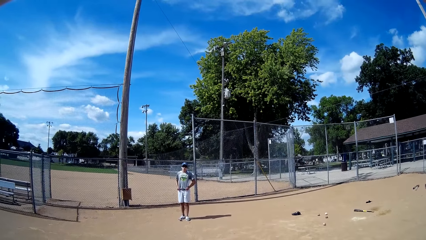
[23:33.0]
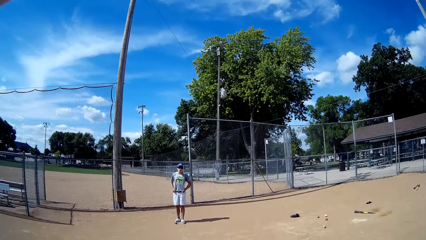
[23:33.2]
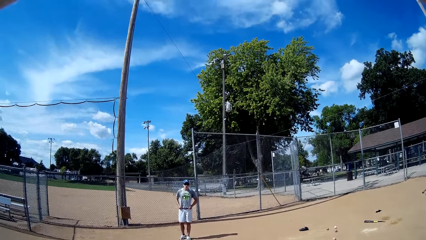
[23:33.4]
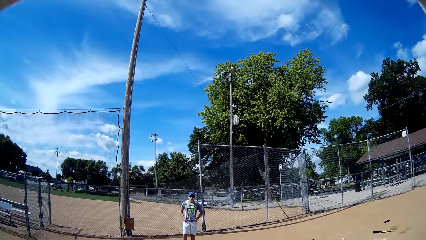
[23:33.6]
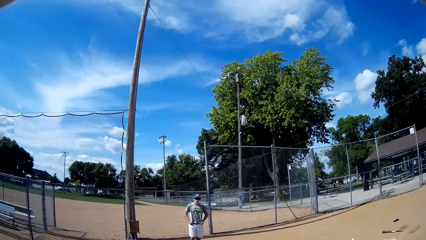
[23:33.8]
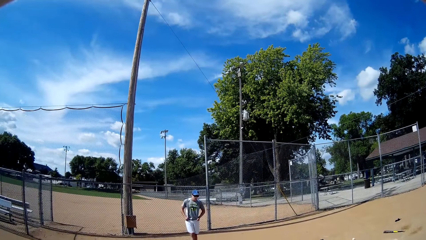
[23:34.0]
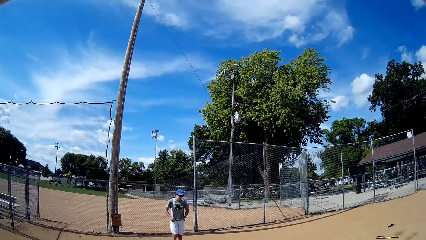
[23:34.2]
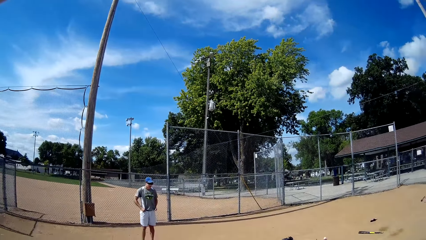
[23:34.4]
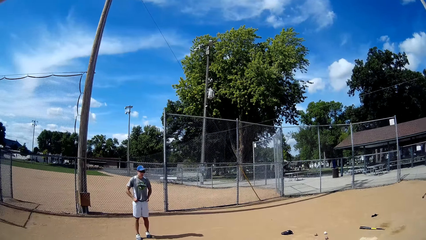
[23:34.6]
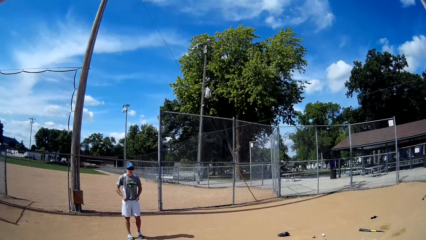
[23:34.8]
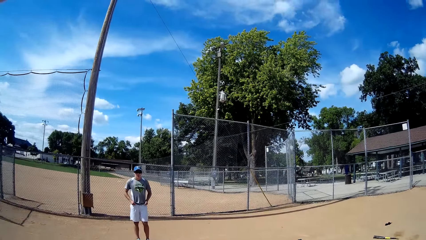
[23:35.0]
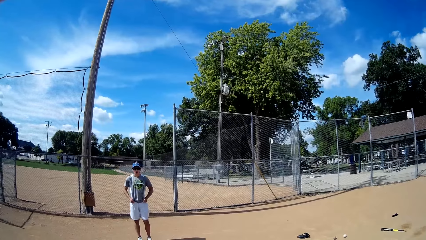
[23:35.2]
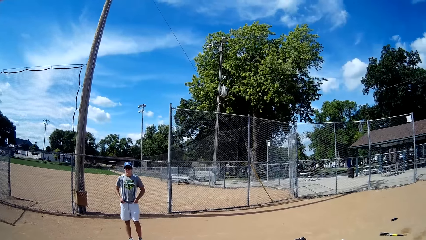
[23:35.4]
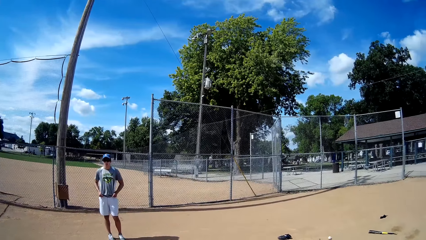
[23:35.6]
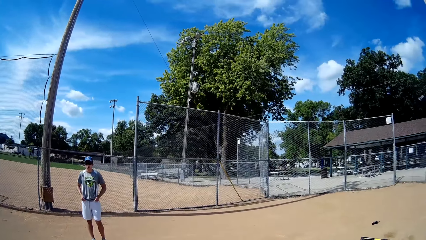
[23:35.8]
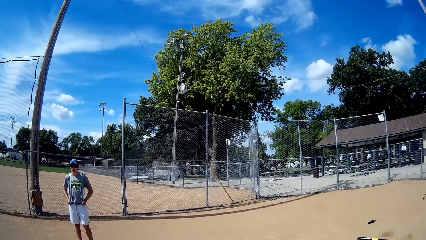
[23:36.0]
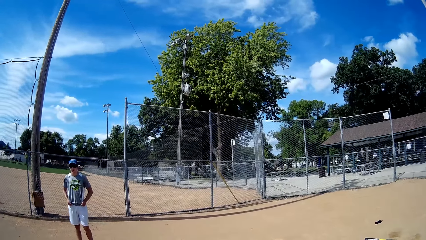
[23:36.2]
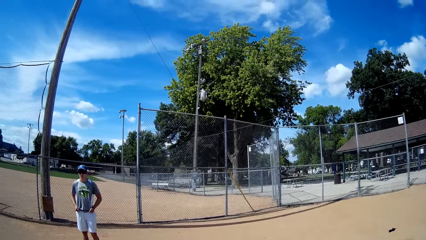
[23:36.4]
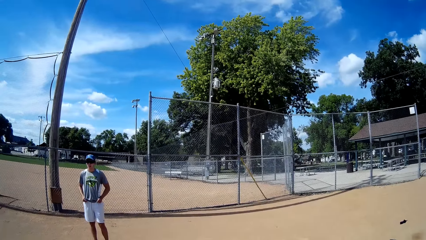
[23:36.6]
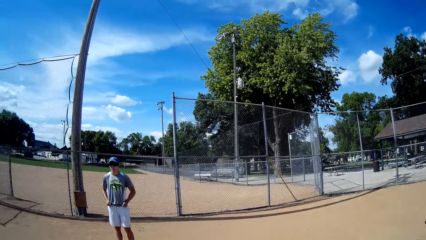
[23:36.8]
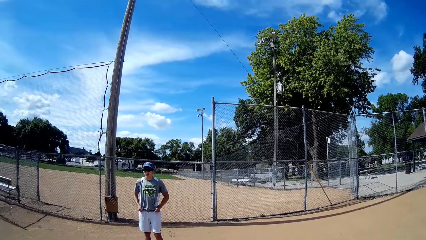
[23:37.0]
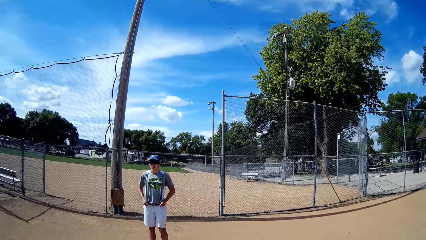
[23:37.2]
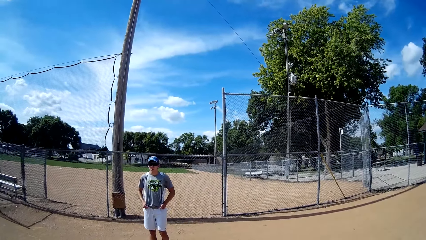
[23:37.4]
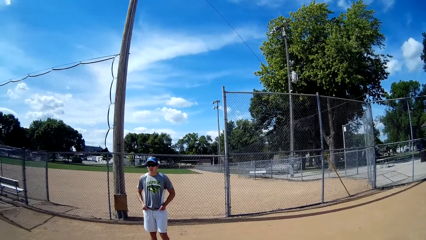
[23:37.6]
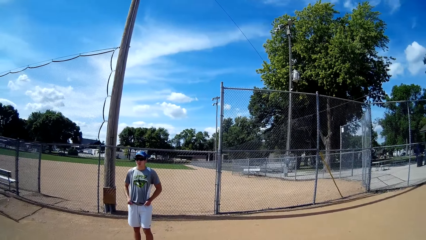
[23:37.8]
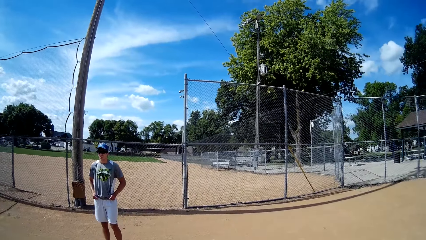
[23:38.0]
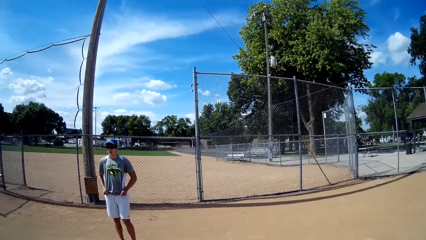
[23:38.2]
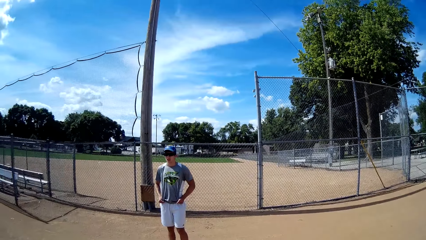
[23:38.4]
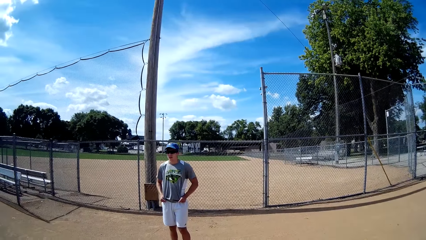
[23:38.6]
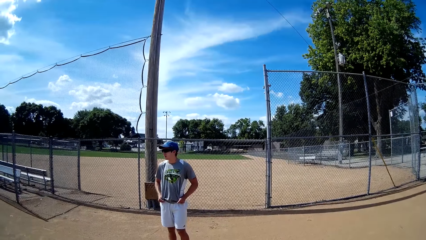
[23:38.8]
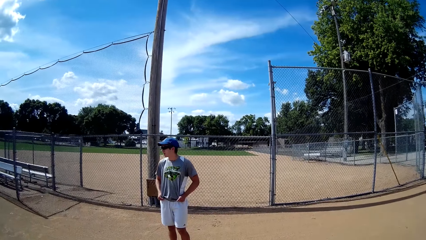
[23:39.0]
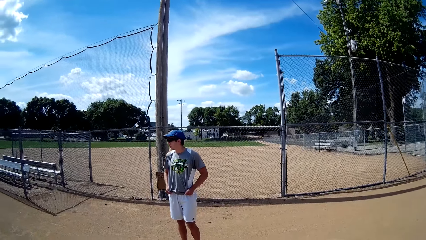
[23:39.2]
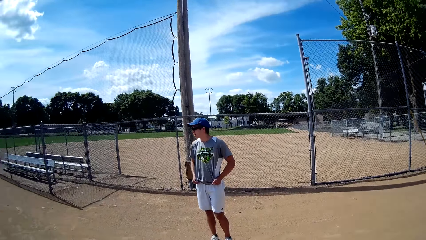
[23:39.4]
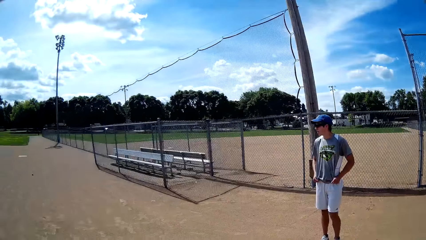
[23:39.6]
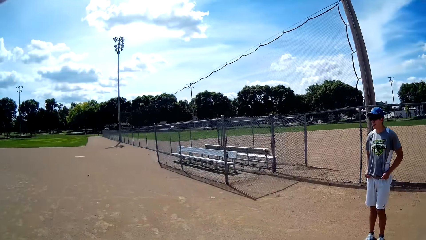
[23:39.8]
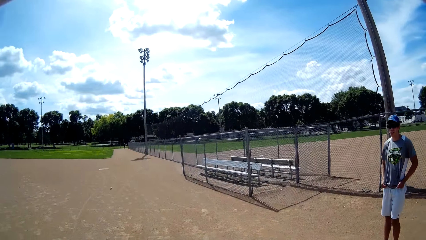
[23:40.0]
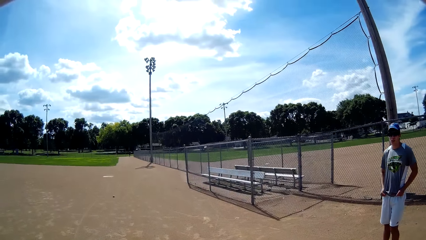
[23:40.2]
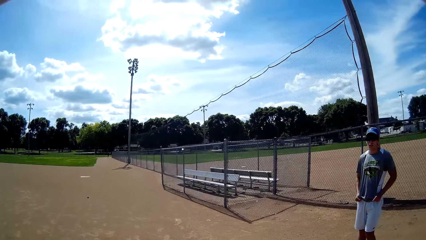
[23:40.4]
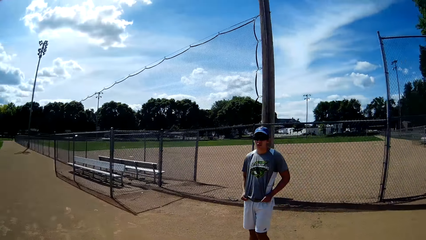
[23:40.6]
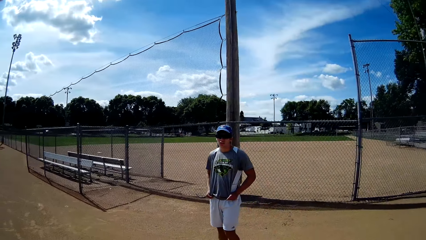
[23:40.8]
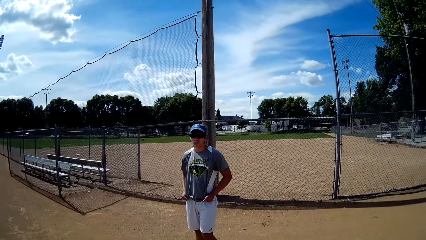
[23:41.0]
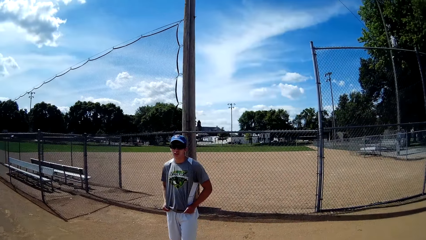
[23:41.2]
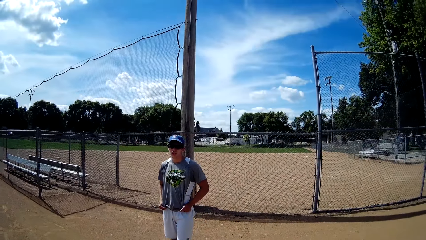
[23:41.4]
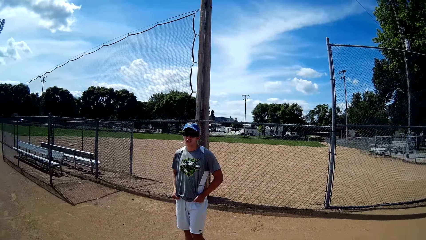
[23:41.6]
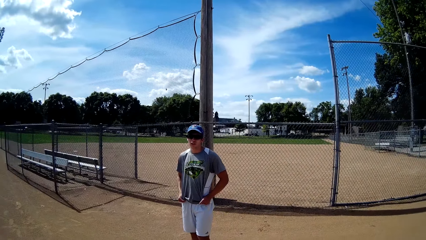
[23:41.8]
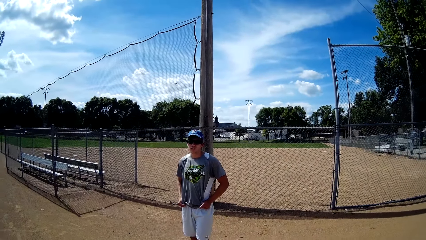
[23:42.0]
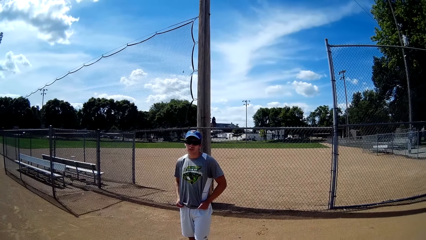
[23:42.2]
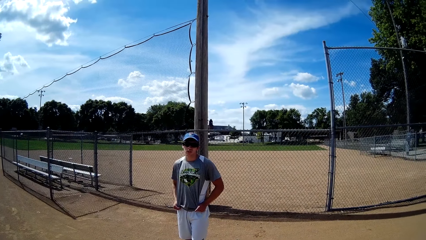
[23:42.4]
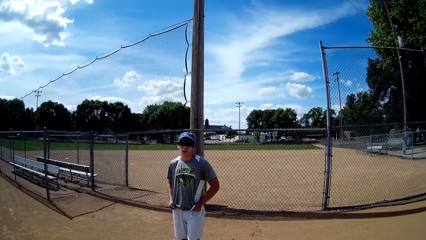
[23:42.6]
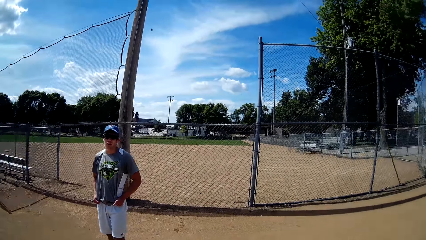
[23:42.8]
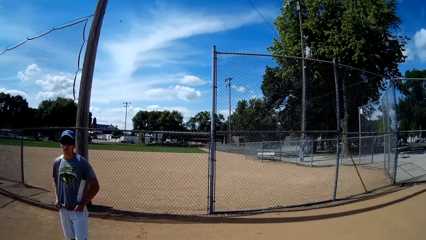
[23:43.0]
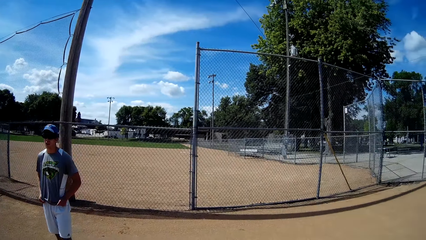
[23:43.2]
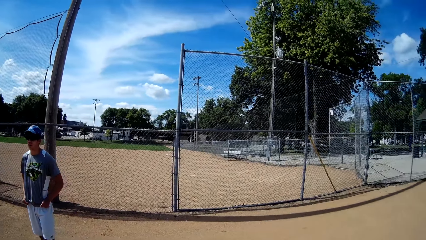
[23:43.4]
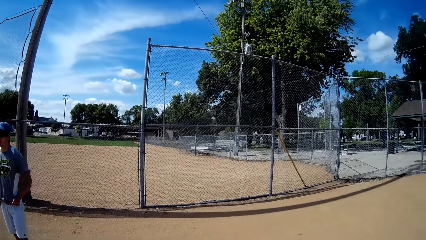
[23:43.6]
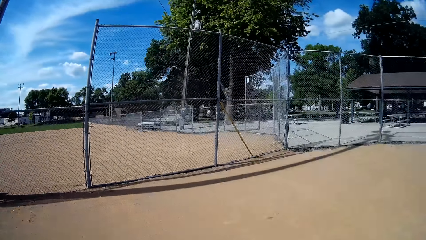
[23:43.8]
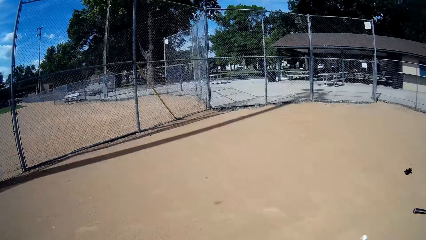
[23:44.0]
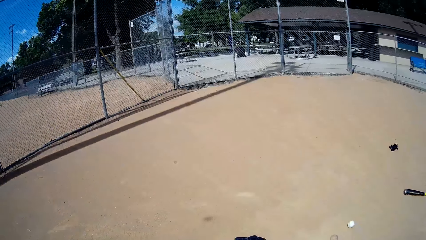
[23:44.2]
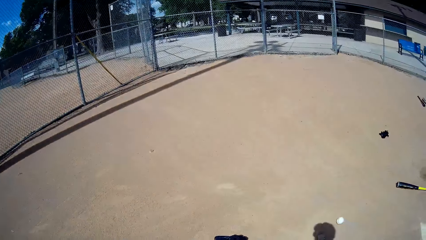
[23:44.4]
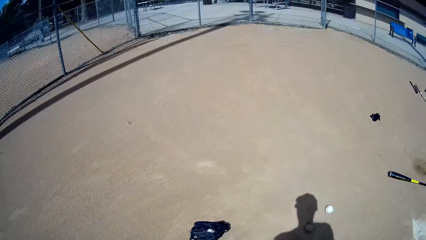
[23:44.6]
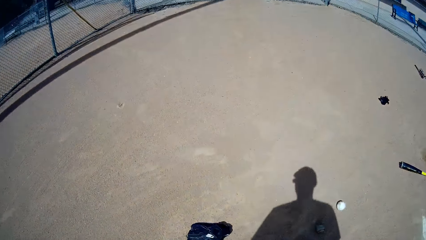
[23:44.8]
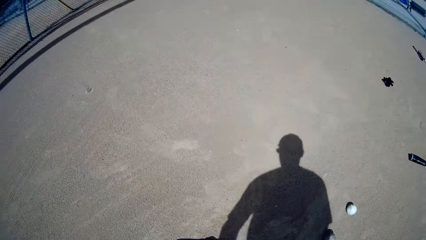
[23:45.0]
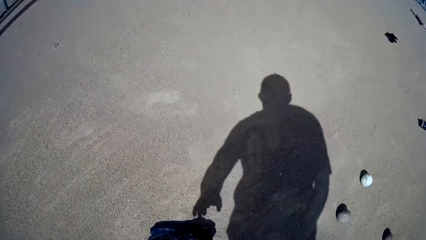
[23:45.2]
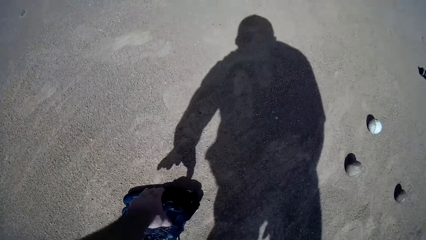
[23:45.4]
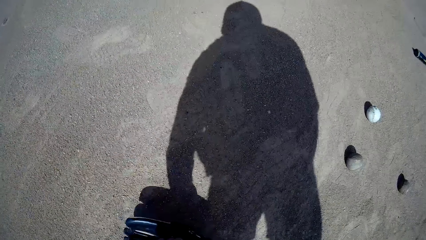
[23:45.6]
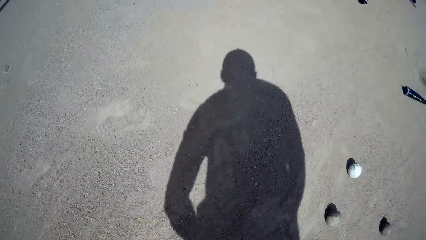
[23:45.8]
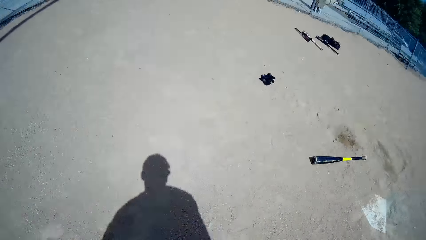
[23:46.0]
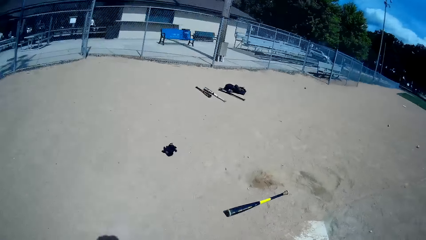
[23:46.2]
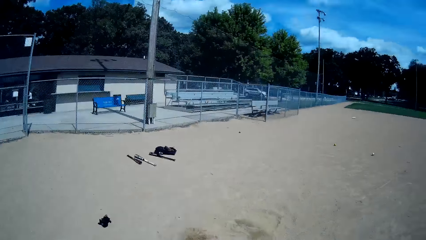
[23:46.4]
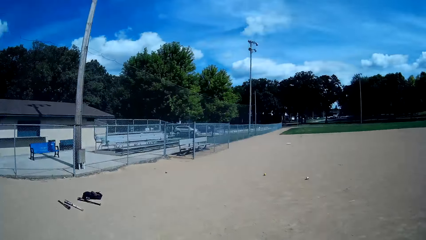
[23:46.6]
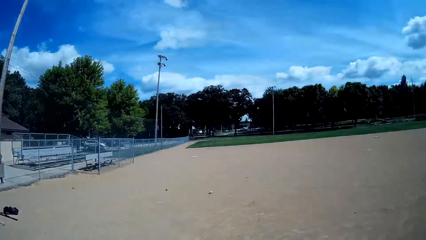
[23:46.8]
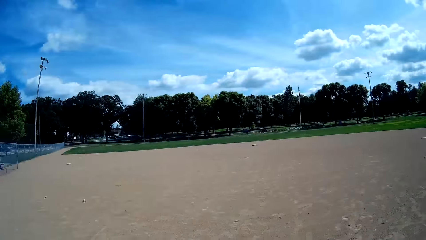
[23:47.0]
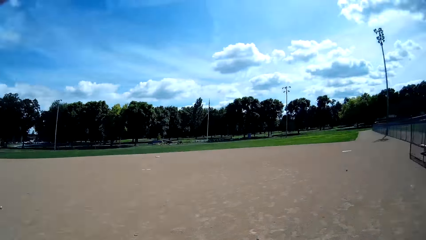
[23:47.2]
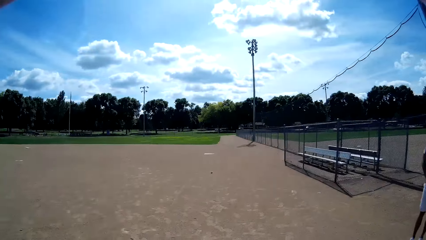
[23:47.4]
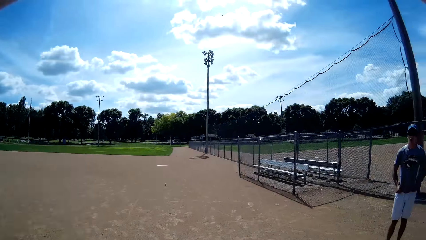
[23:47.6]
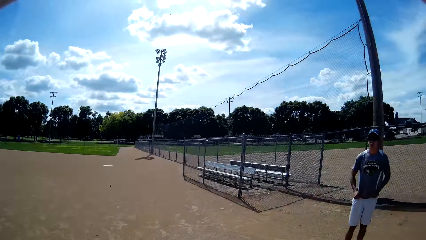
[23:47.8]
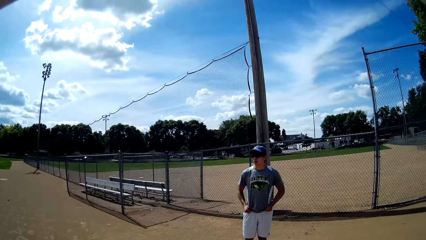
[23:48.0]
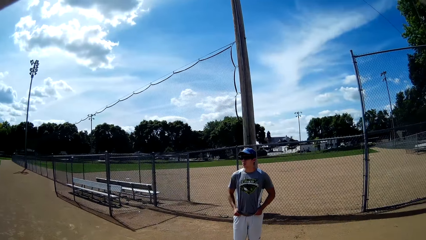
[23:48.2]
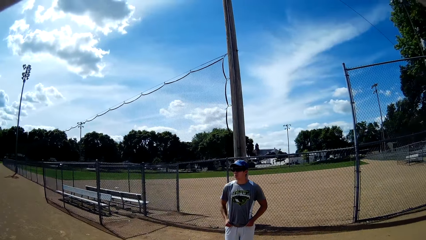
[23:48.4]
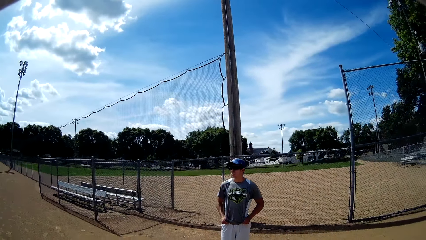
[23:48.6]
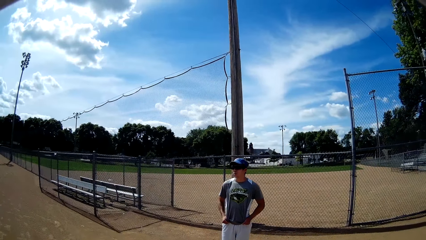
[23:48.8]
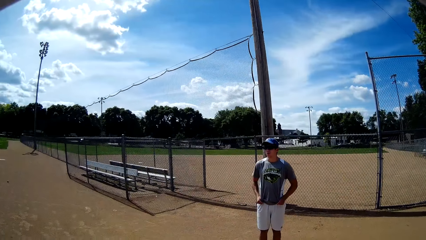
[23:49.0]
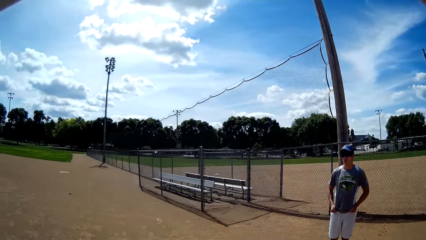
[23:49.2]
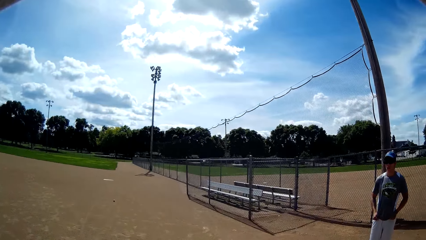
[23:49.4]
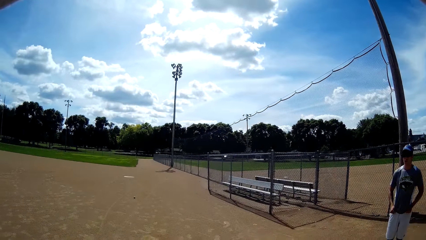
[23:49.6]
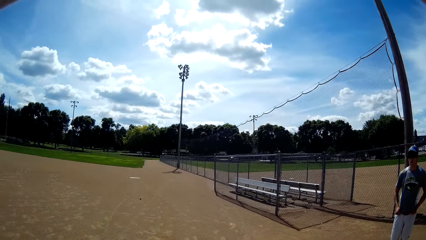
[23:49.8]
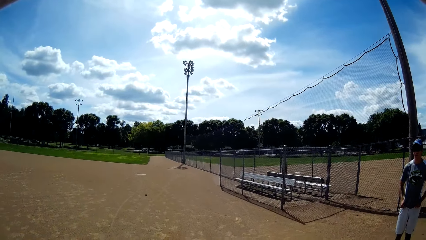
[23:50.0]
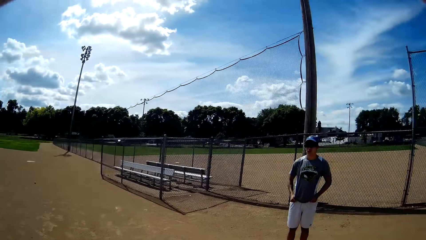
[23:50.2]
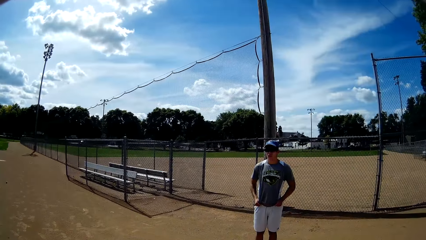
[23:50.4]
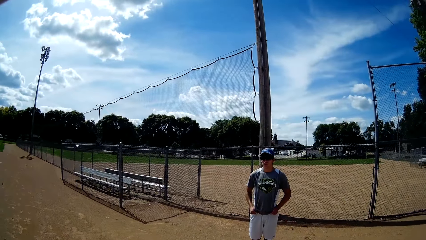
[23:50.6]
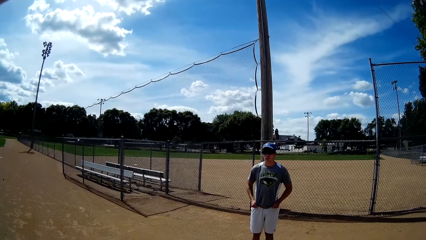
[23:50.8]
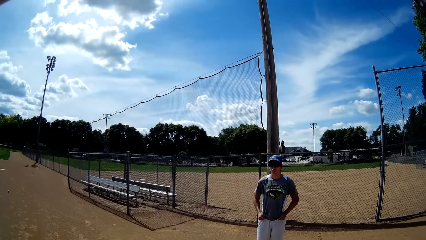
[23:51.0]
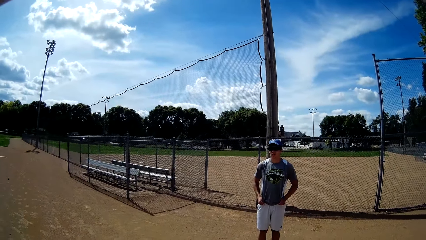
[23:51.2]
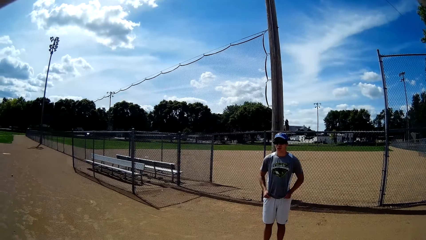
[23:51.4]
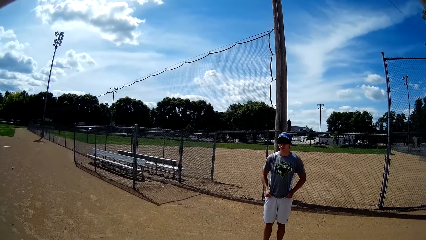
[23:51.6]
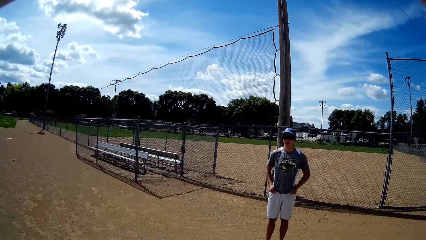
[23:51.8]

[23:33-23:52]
The camera wearer interacts with the man. They pick up a baseball glove from the ground. They walk on the field.
